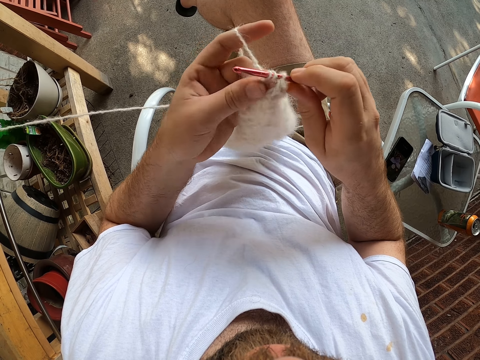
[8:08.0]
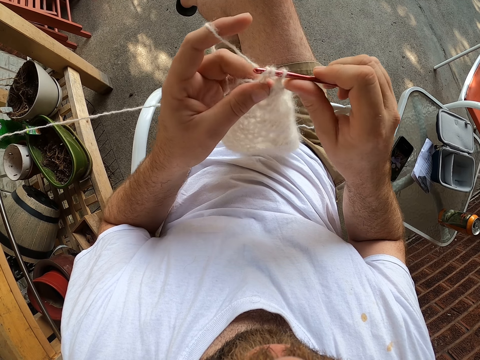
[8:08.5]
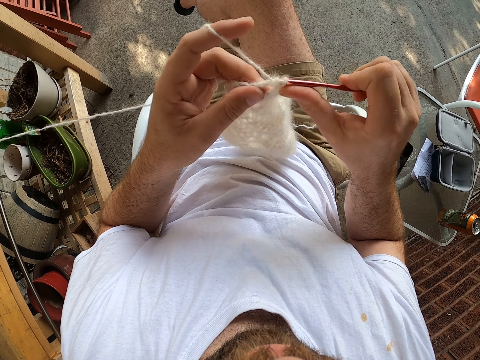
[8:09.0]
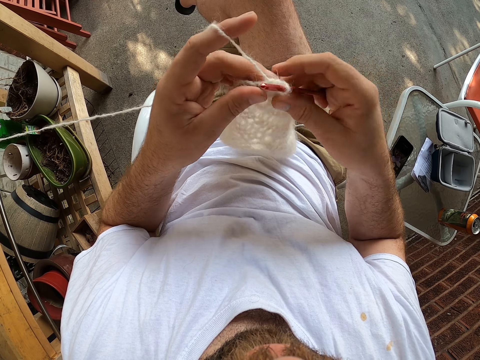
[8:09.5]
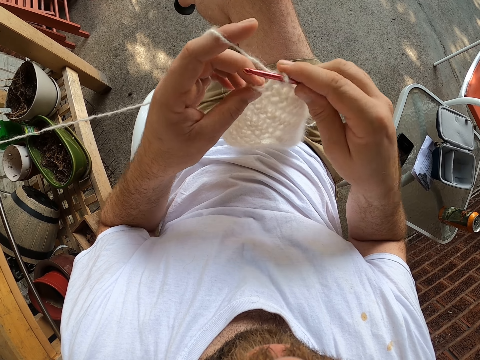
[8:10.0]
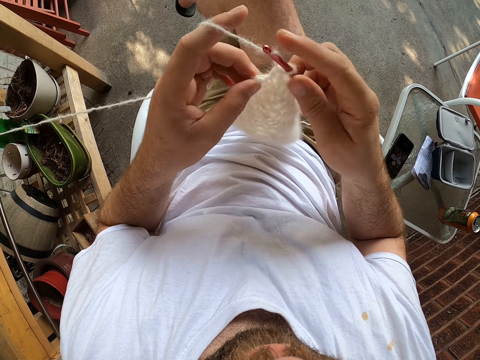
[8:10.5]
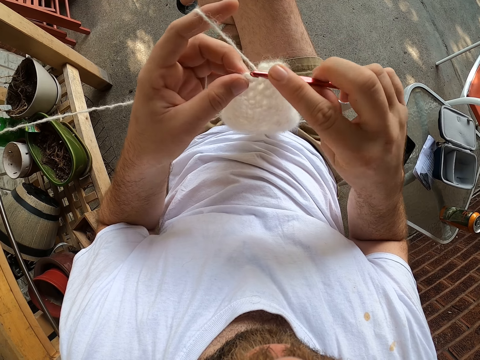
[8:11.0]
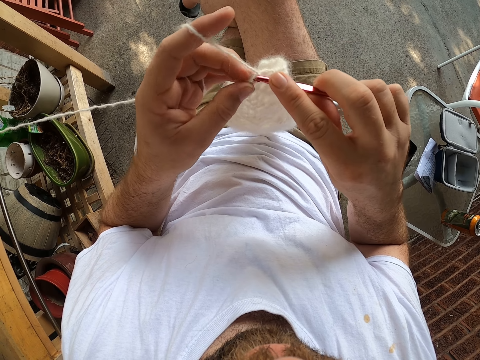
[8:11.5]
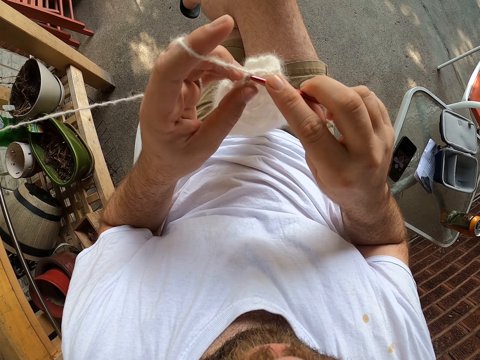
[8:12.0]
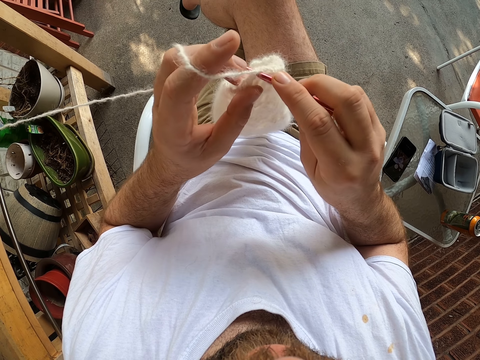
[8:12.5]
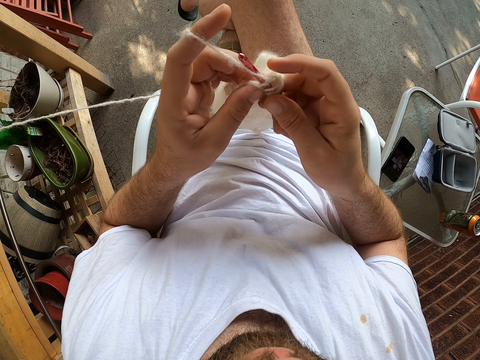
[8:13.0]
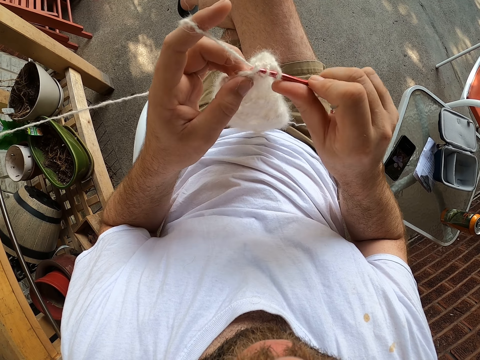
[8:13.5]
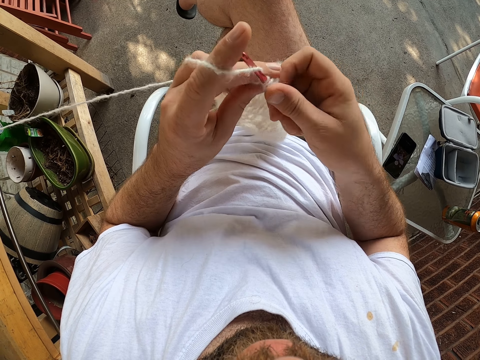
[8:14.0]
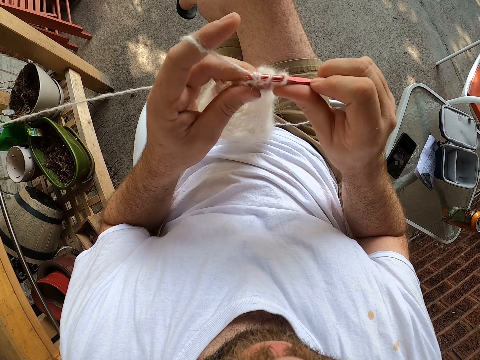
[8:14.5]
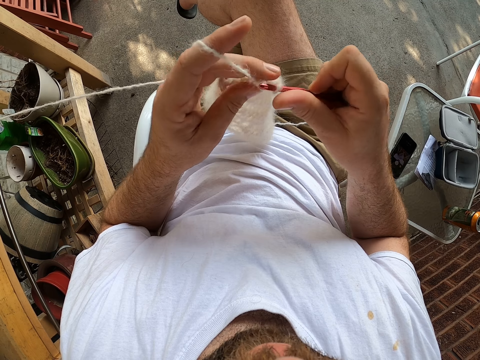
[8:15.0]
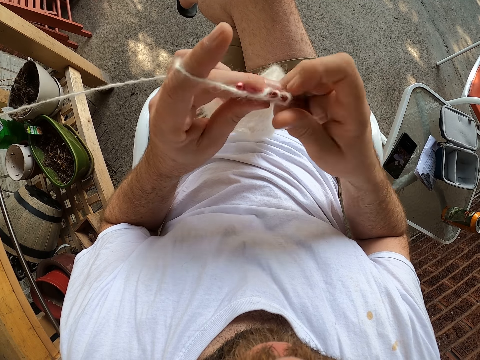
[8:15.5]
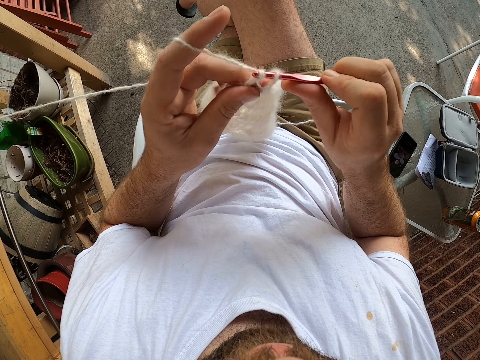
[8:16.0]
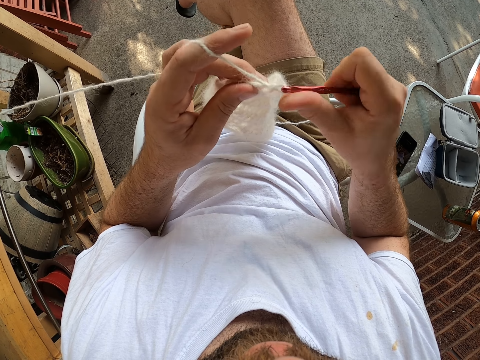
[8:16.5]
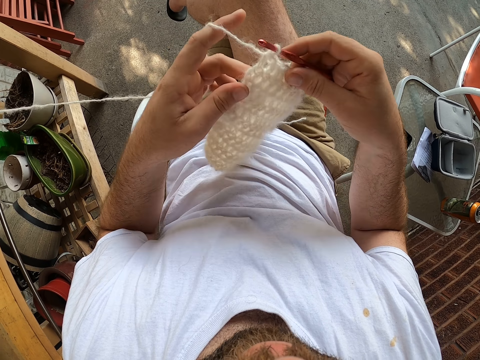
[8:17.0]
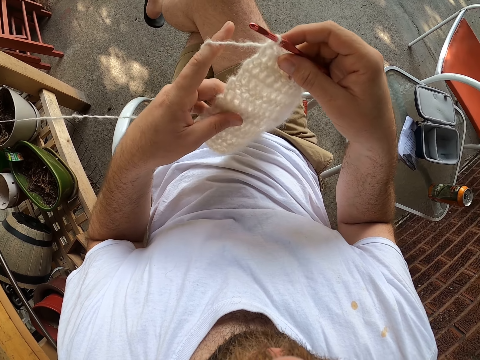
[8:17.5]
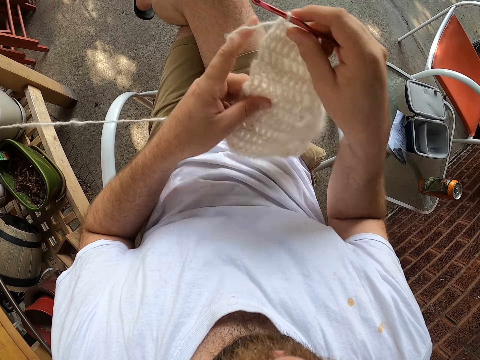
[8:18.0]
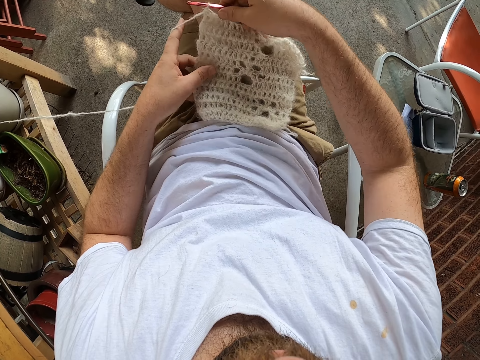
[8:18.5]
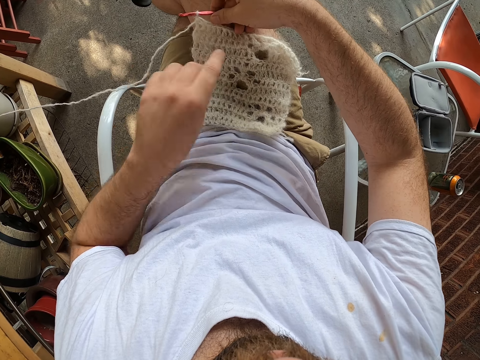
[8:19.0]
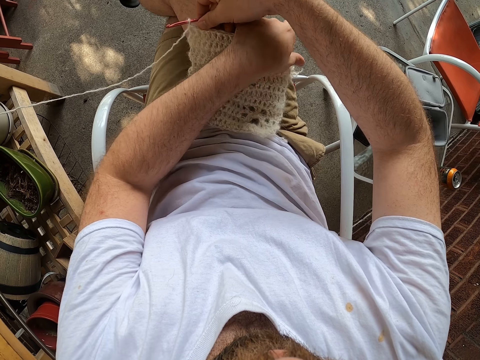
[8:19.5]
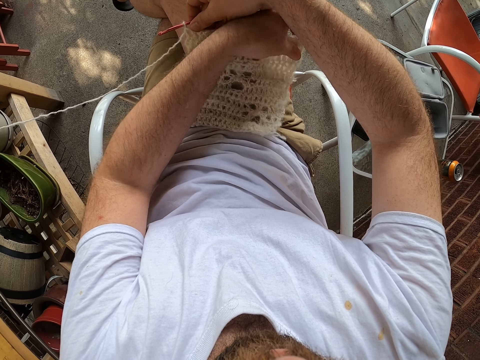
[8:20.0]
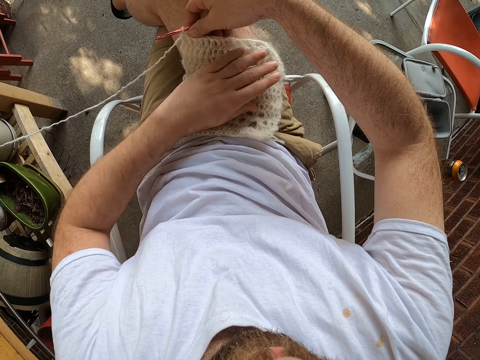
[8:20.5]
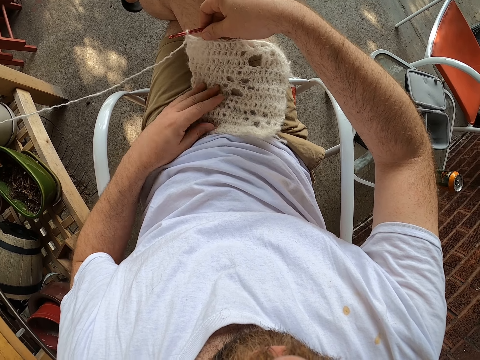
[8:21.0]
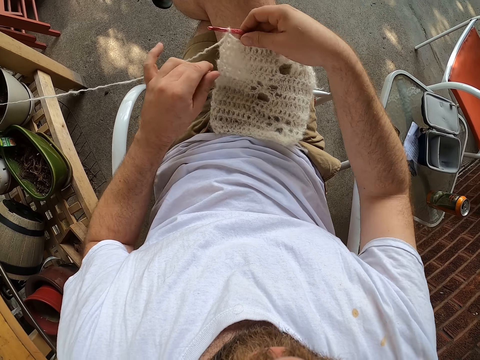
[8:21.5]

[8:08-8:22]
The camera wearer hooks a knitting thread with a crochet hook. He rolls the knitting thread on the crochet hook. He holds the crochet hook. He knits the fabric. He hooks the knitting thread with the crochet hook. He rolls the knitting thread on the crochet hook. He hooks the knitting thread with the crochet hook. He rolls the knitting thread on the crochet hook. He hooks the knitting thread with the crochet hook. He holds the fabric. He places the cloth on his lap with his hands. He adjusts the cloth with his left hand. He holds the fabric.

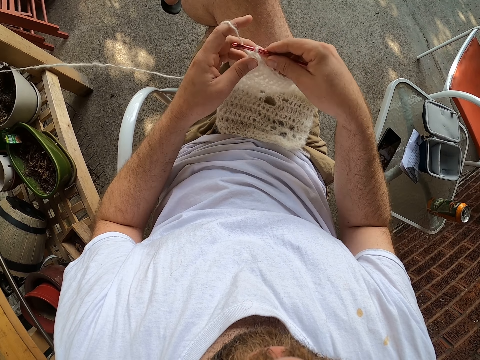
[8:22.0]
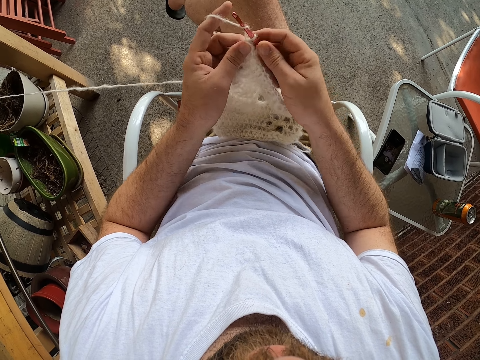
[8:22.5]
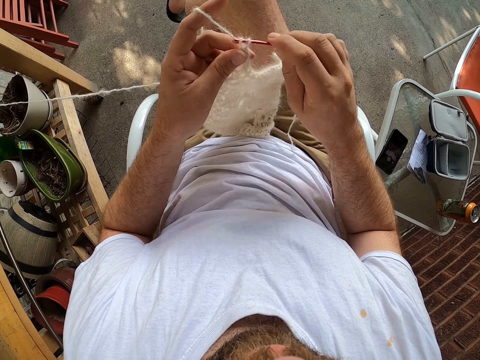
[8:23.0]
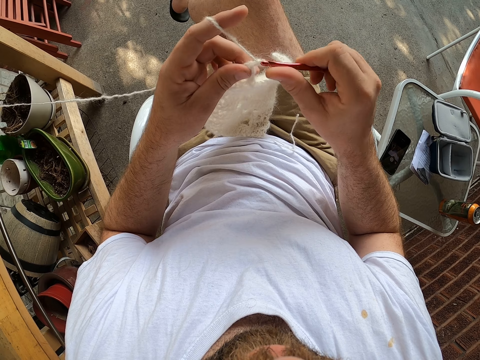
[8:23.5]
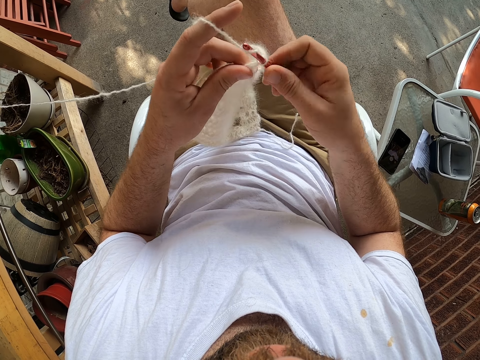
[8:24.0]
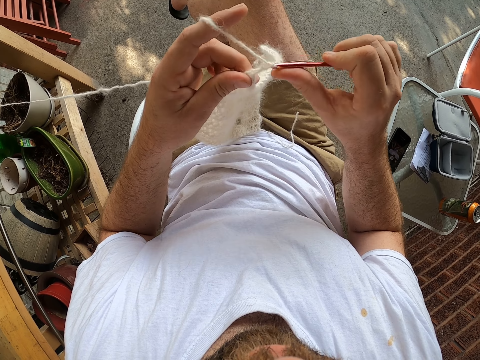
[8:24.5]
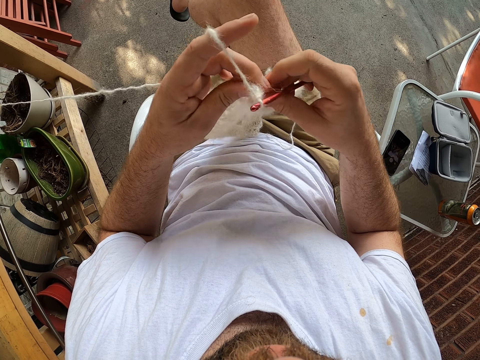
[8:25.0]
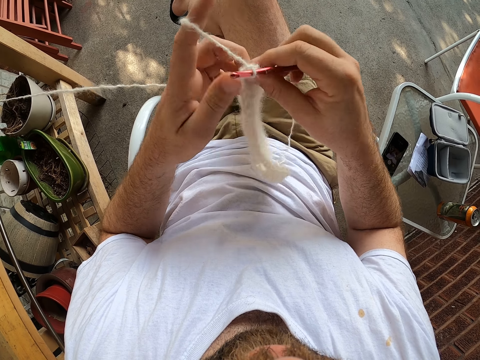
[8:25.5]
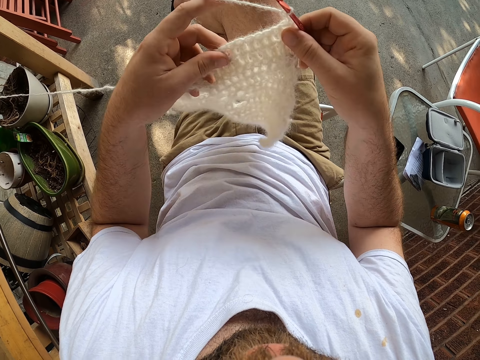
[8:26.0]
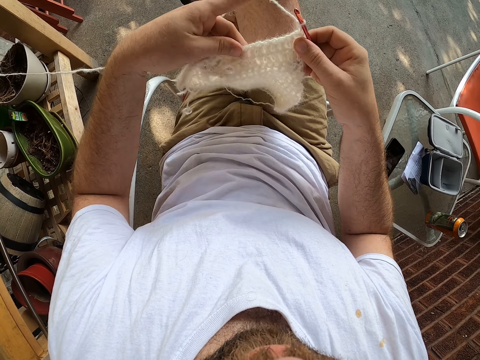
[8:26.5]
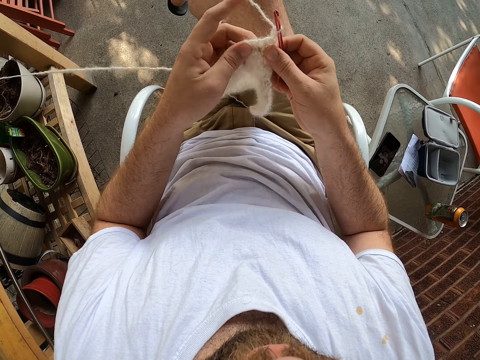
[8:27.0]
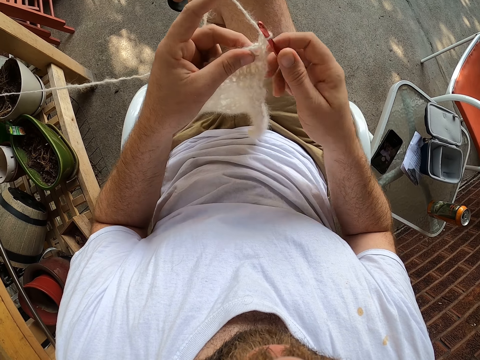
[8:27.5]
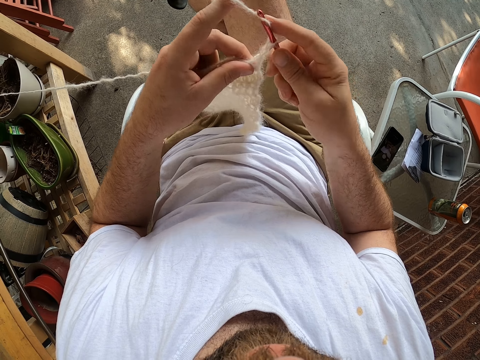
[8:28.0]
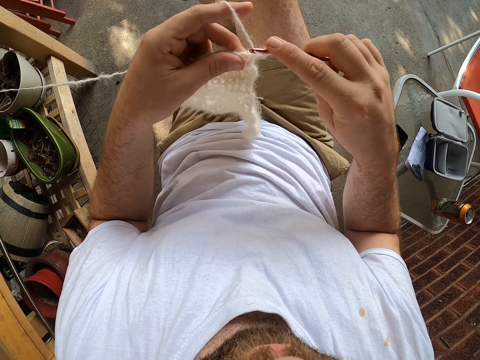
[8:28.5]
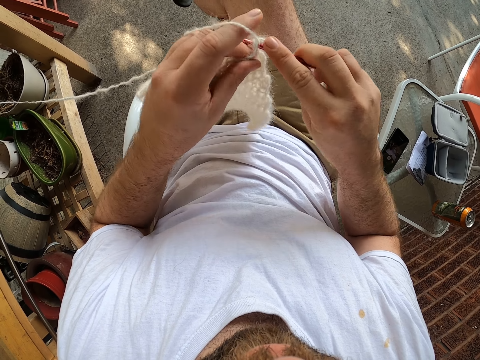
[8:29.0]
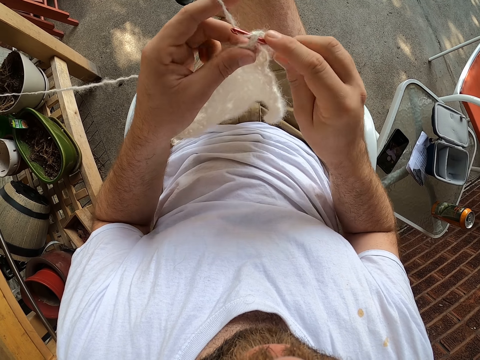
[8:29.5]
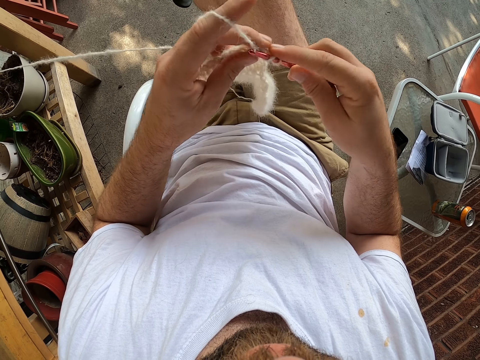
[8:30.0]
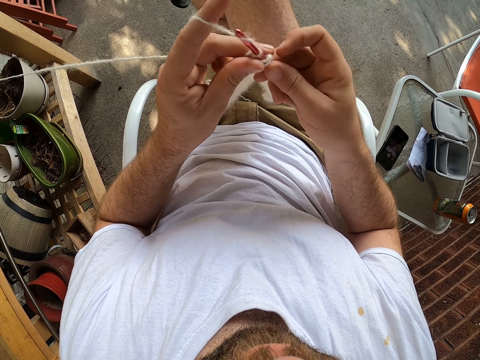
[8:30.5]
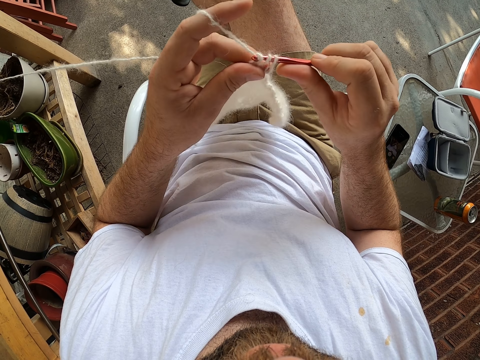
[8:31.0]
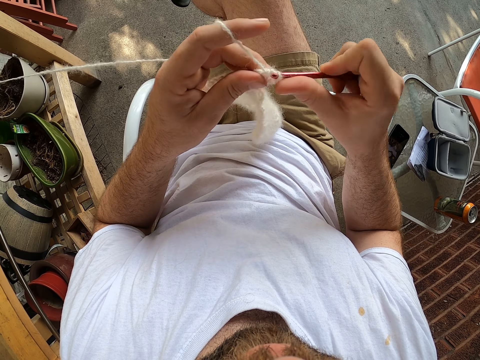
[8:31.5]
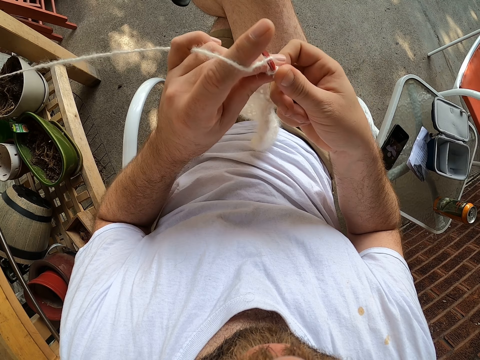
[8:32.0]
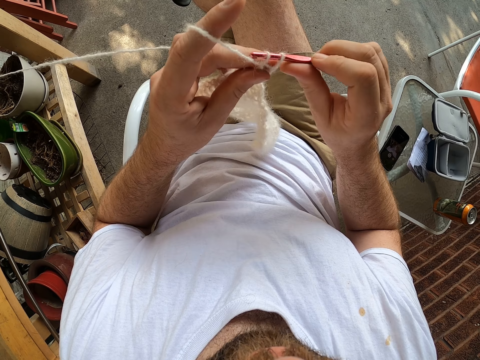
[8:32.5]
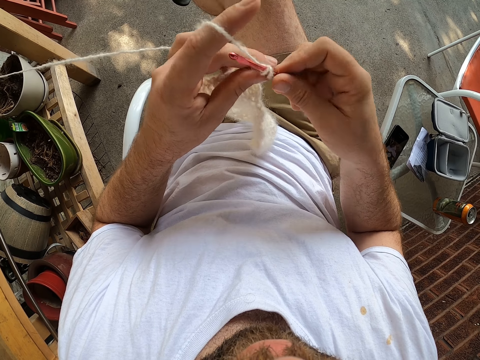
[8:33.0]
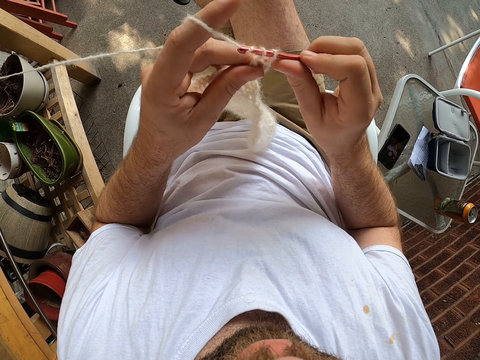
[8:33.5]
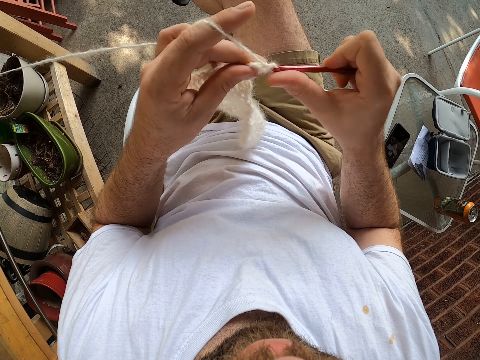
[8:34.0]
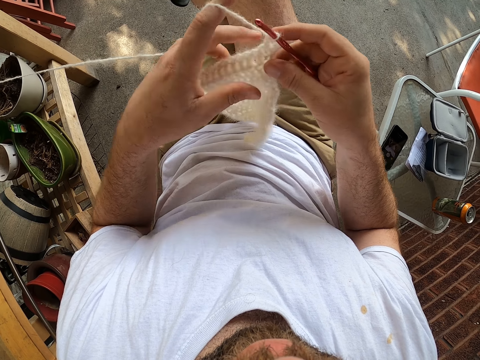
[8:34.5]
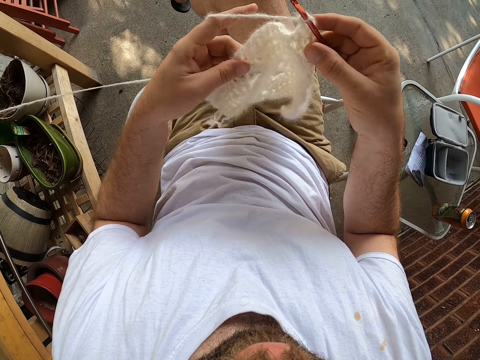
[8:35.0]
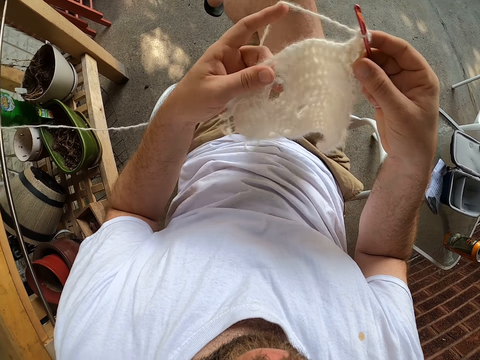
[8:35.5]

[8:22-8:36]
The camera wearer lifts the cloth or fabric from his lap with his right hand. He holds a crochet hook. He knits the cloth with the wool and the needle. He hooks a knitting thread with the crochet hook. He rolls the knitting thread on the crochet hook. He hooks the knitting thread with the crochet hook. He turns the cloth around. He holds the fabric. He knits the cloth with the wool and the needle. He rolls the knitting thread on the crochet hook. He hooks the knitting thread with the crochet hook. He rolls the knitting thread on the crochet hook. He hooks the knitting thread with the crochet hook. He rolls the knitting thread on the crochet hook. He does it again. He hooks the knitting thread with the crochet hook. He holds the fabric.
